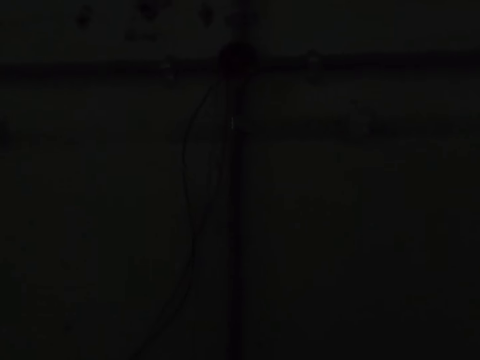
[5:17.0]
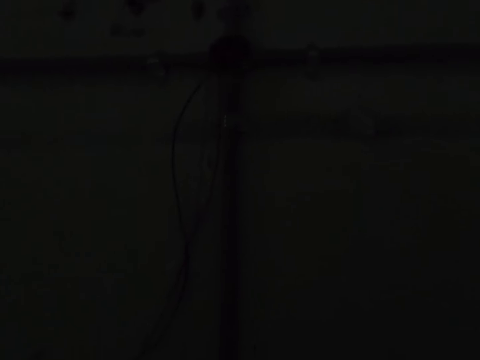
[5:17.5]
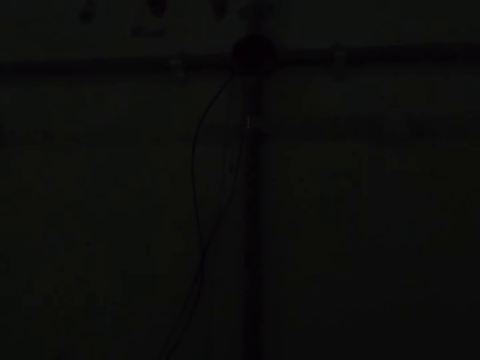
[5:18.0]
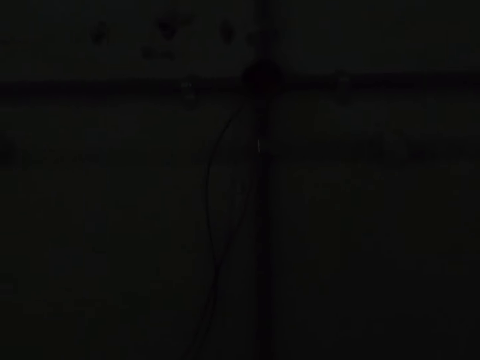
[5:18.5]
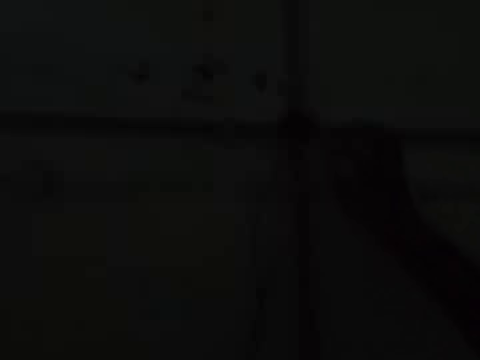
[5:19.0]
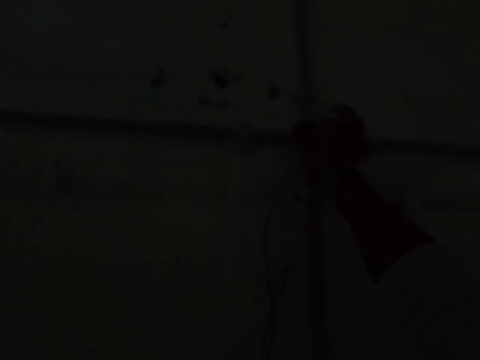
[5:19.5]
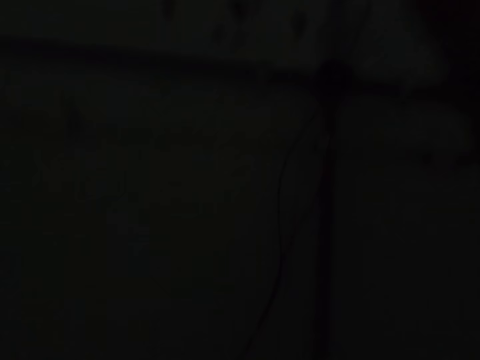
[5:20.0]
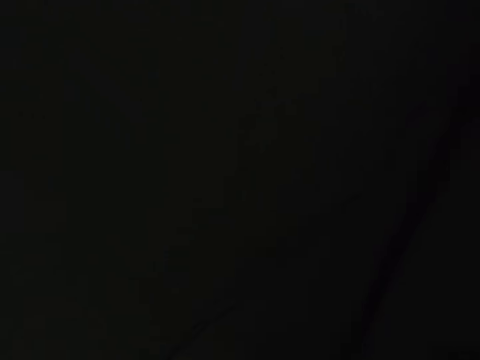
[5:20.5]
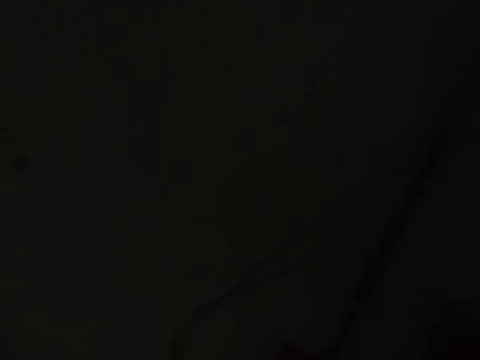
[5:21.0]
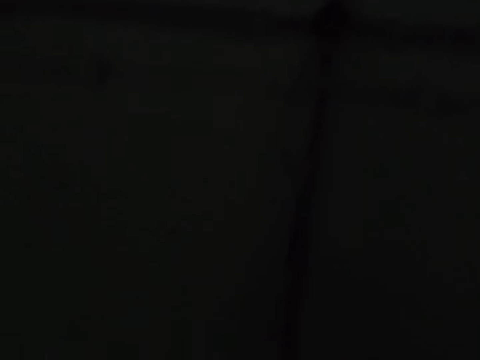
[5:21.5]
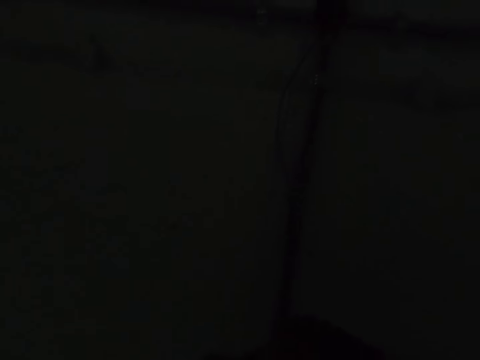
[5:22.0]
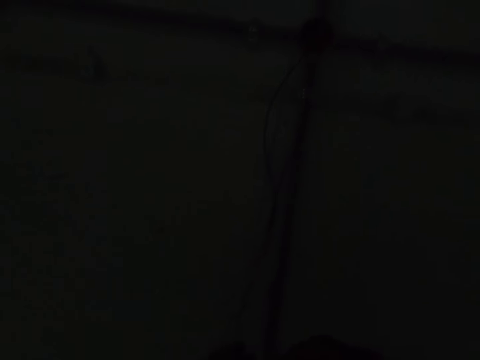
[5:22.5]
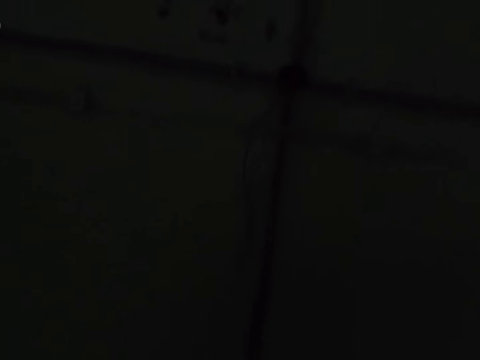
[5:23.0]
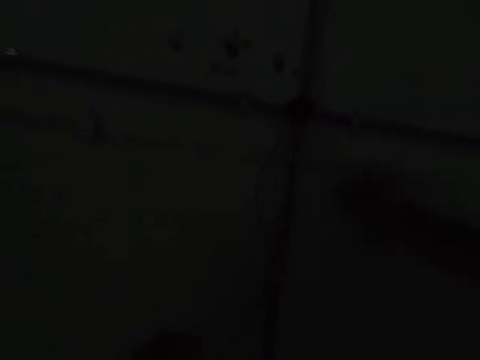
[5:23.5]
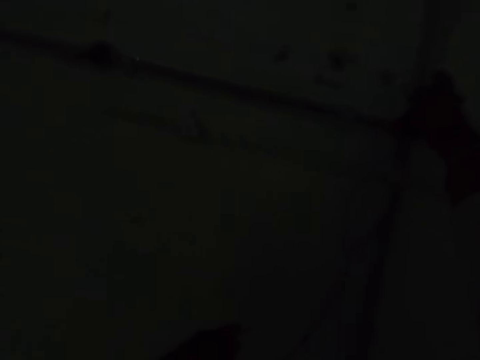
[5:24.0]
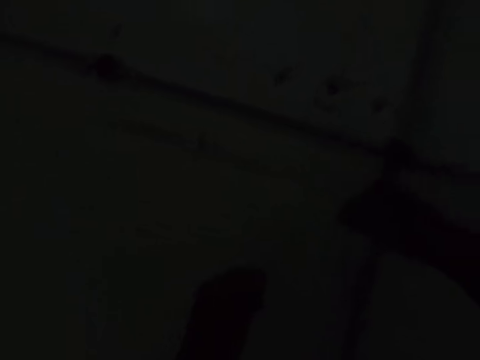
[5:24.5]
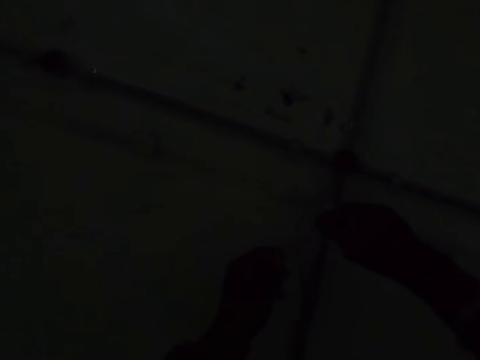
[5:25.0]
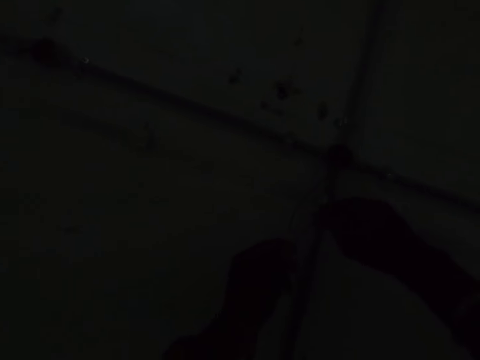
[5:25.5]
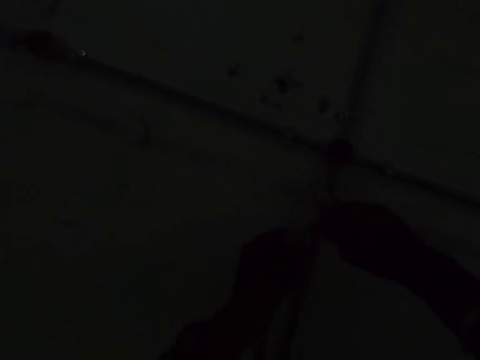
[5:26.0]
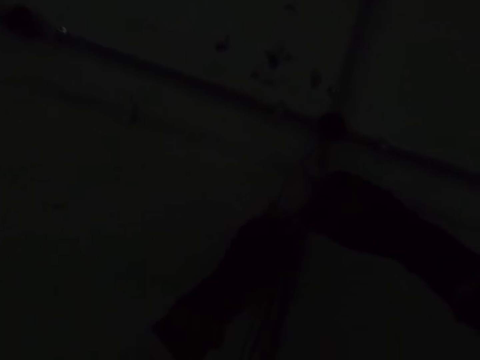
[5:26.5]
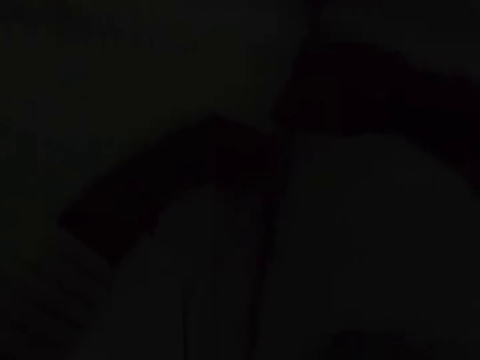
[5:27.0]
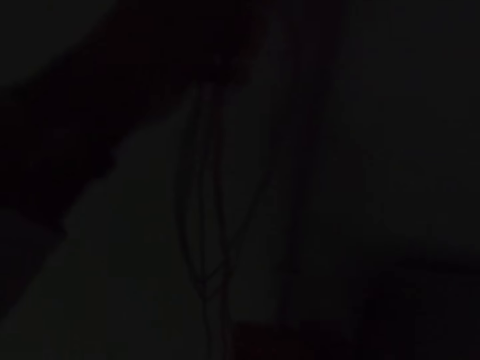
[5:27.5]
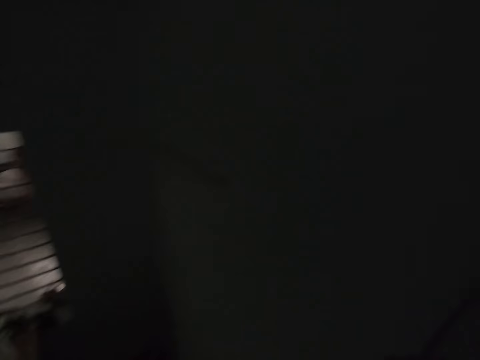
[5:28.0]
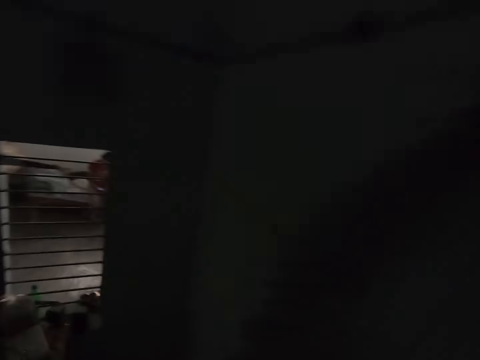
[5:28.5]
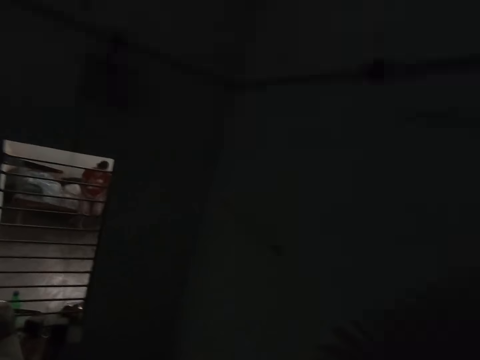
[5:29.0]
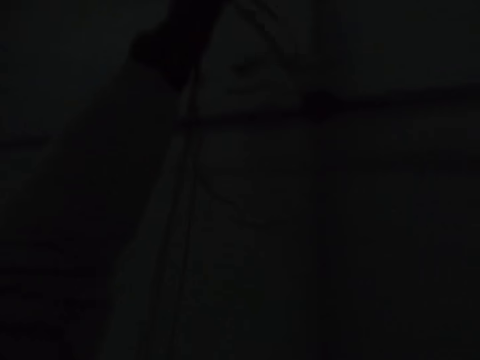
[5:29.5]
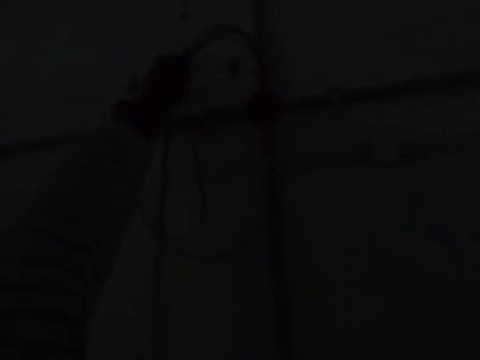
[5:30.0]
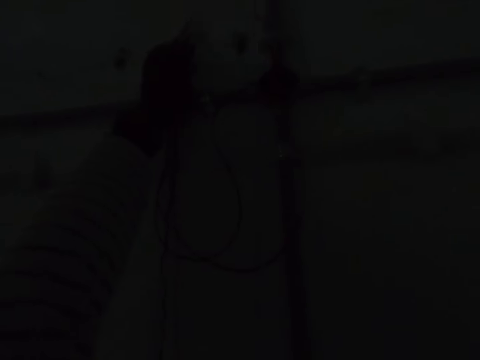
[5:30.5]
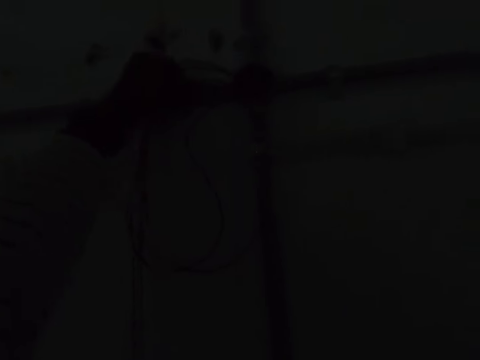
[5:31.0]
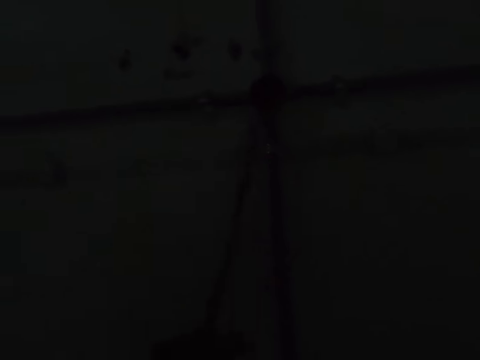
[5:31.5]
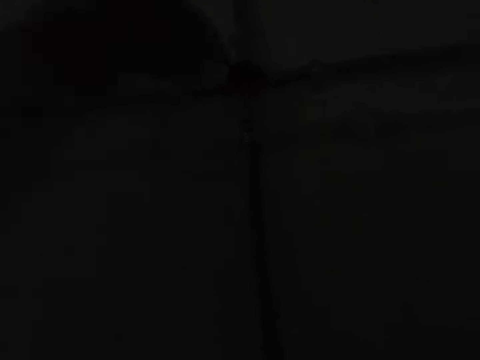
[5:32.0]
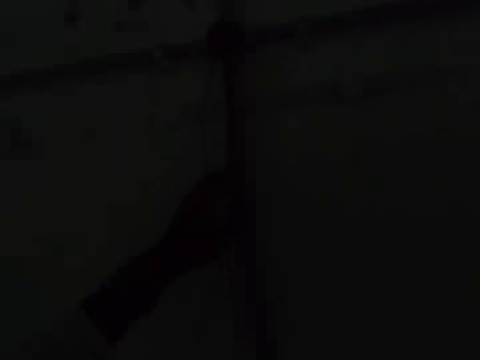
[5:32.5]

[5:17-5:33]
The camera wearer pulls a wire. They join the wire. They push the wire in the pipe. They pull in a cable.

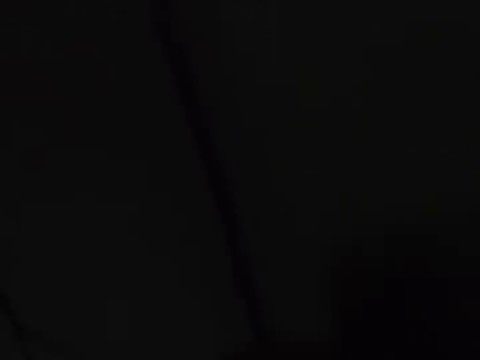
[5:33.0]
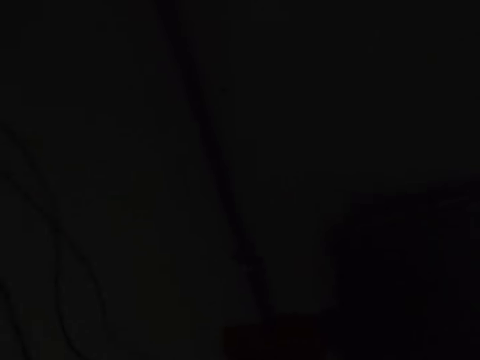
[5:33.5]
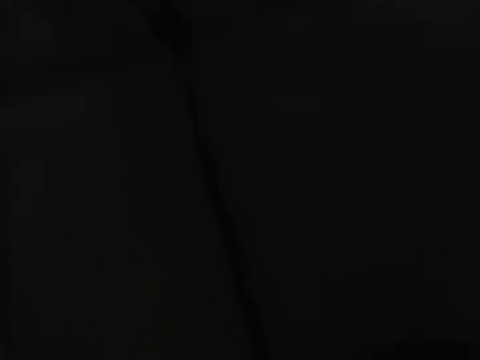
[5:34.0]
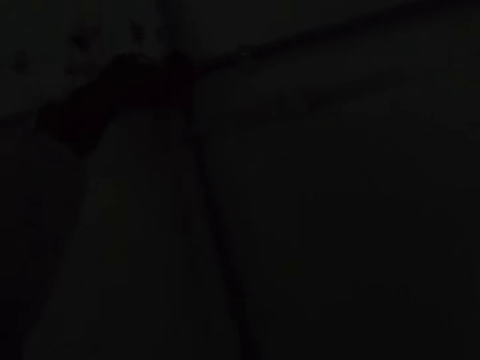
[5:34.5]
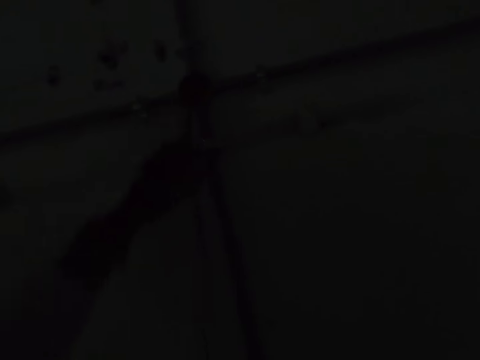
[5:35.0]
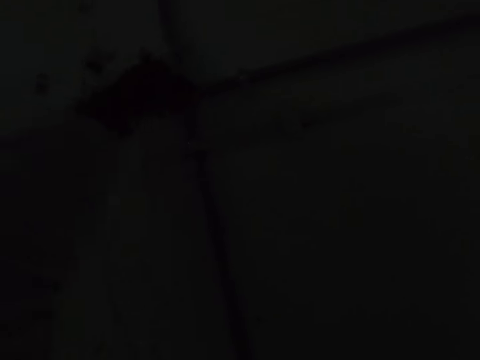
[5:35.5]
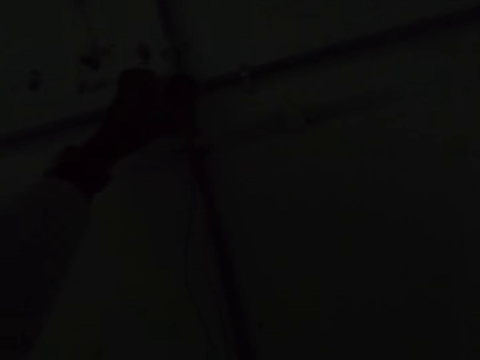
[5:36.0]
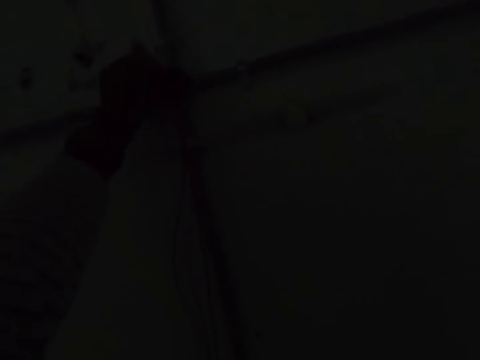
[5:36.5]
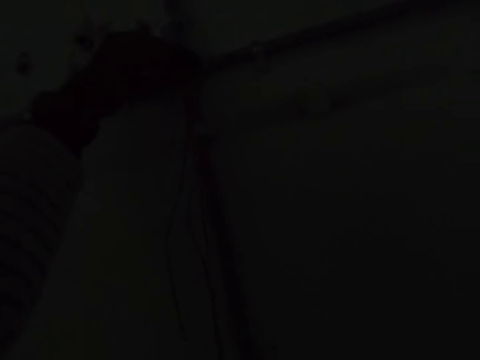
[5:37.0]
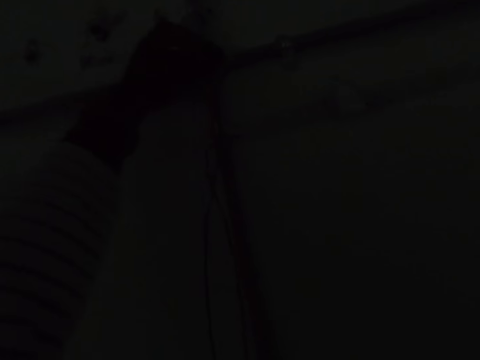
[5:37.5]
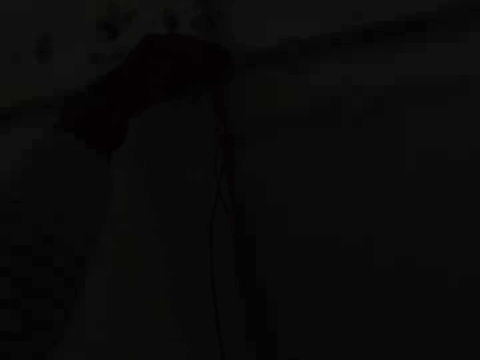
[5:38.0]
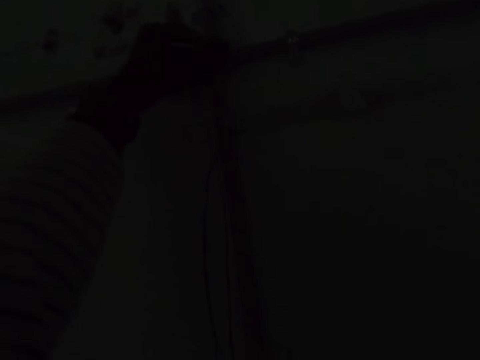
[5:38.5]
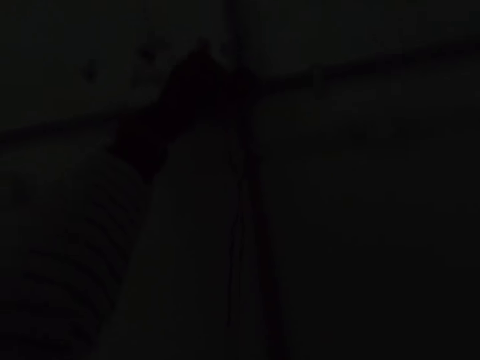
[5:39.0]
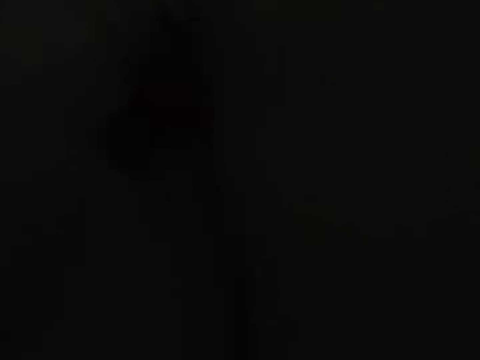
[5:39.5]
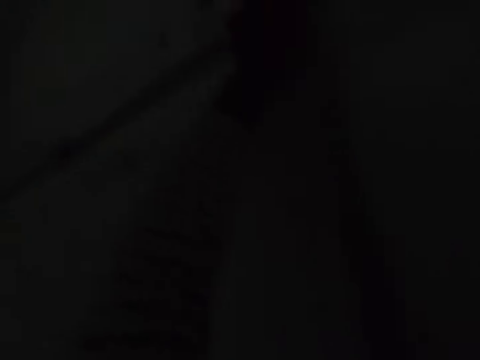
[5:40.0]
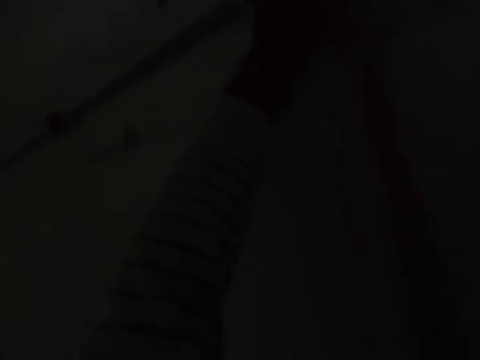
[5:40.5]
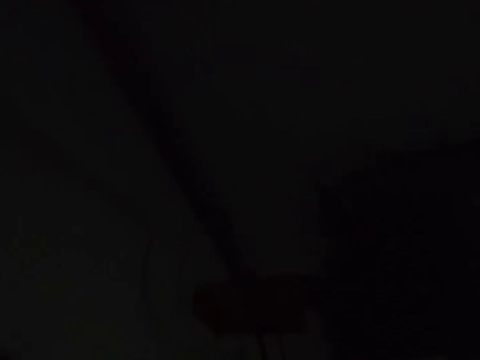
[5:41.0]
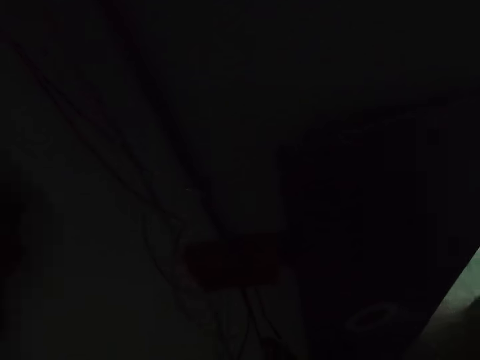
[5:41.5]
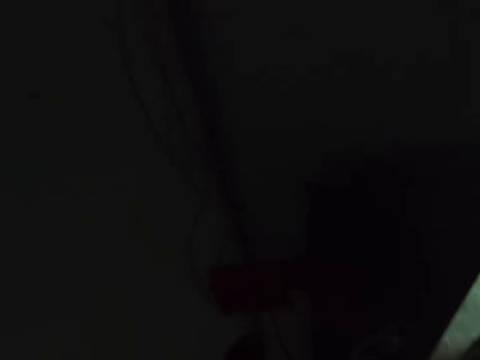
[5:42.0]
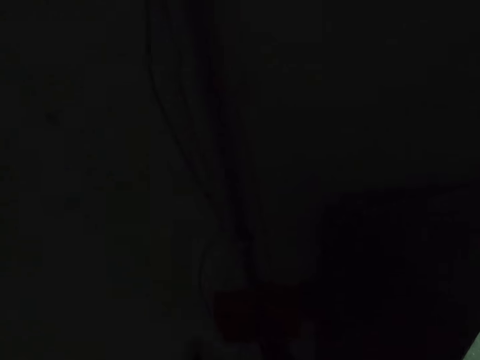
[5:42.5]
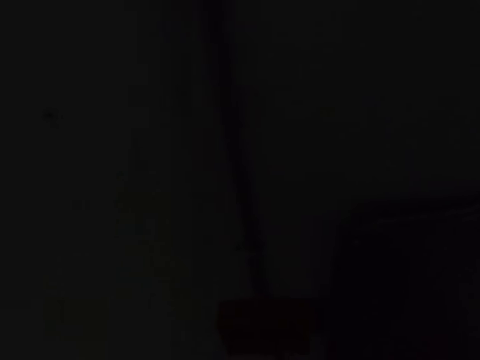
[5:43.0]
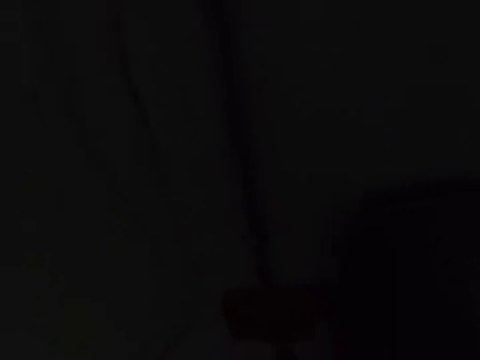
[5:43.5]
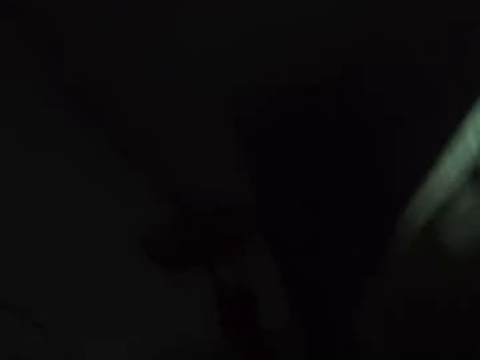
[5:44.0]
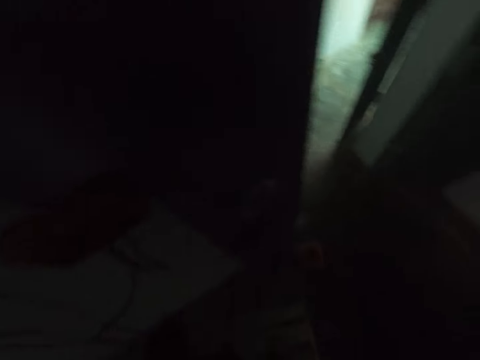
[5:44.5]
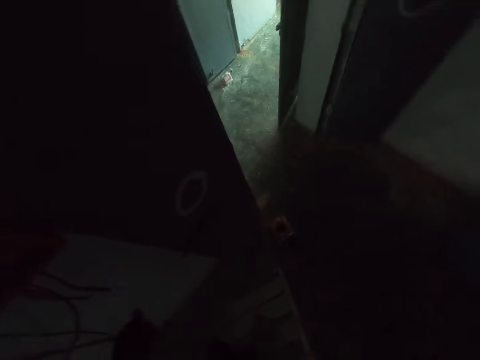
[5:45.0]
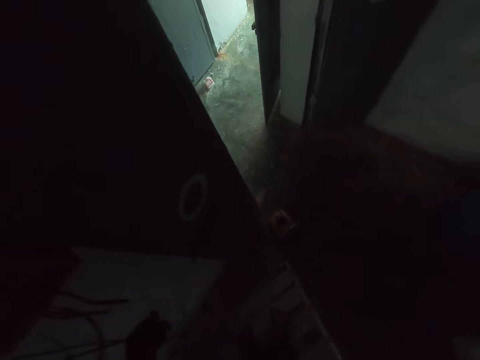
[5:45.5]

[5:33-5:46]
The camera wearer adjusts the electric wire in the house.
